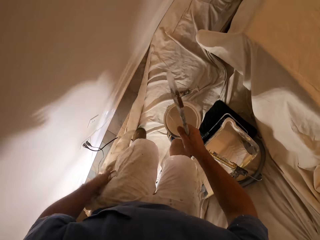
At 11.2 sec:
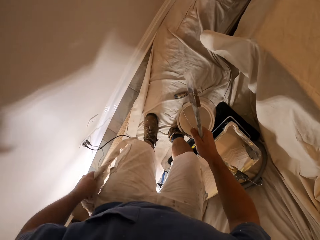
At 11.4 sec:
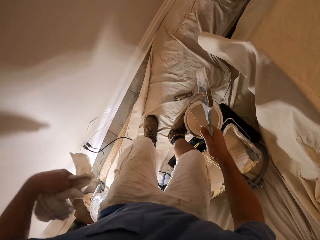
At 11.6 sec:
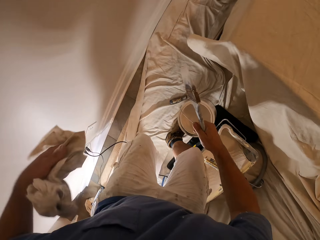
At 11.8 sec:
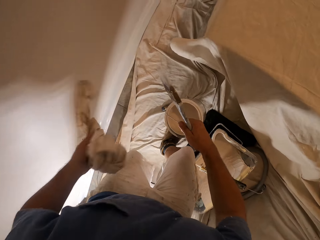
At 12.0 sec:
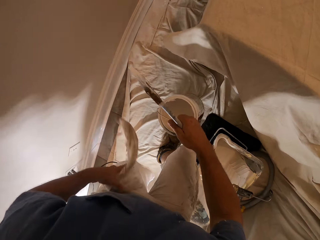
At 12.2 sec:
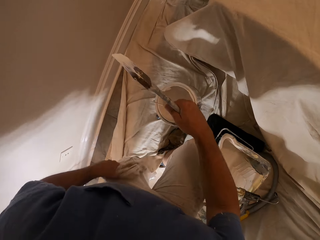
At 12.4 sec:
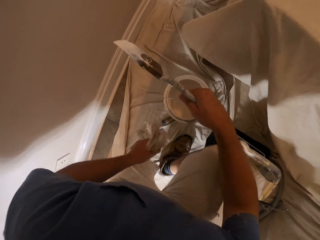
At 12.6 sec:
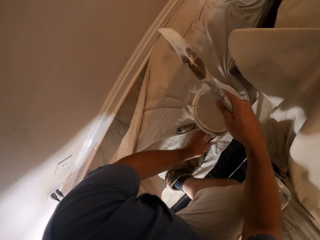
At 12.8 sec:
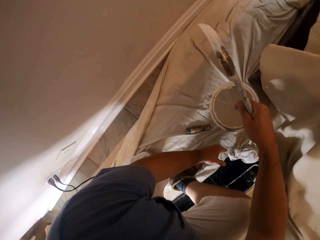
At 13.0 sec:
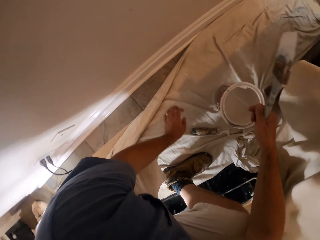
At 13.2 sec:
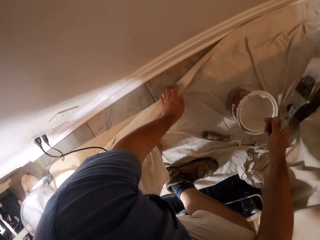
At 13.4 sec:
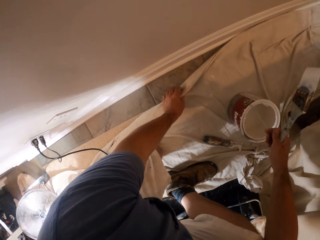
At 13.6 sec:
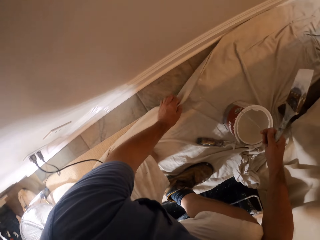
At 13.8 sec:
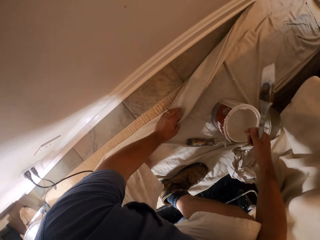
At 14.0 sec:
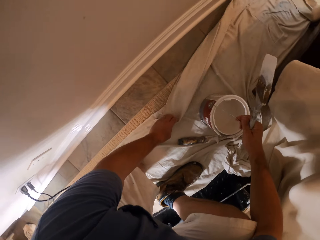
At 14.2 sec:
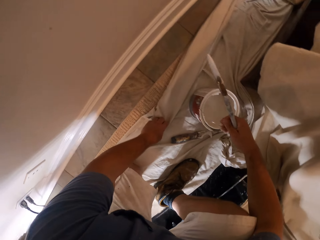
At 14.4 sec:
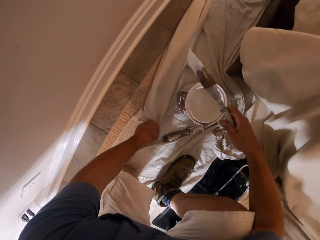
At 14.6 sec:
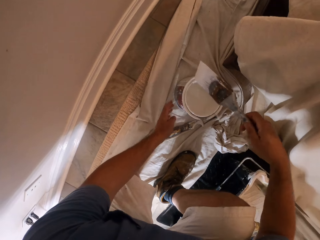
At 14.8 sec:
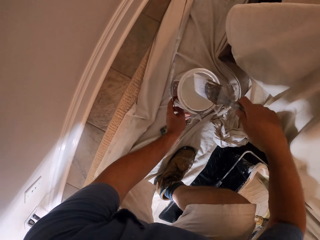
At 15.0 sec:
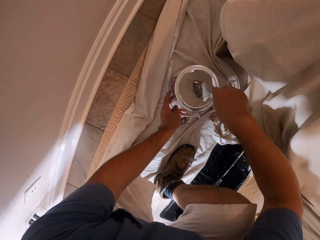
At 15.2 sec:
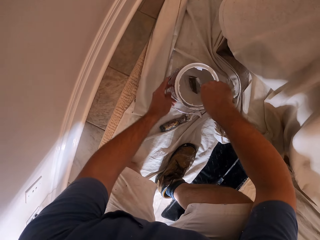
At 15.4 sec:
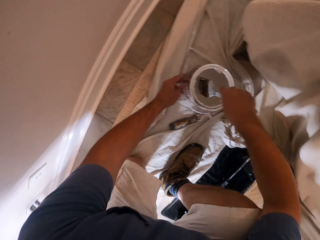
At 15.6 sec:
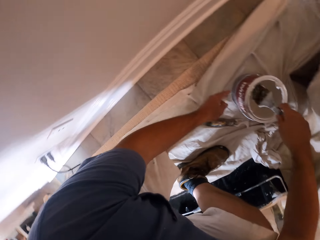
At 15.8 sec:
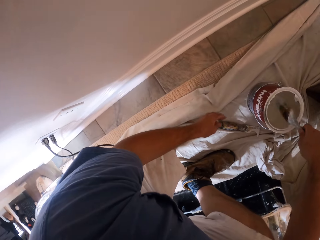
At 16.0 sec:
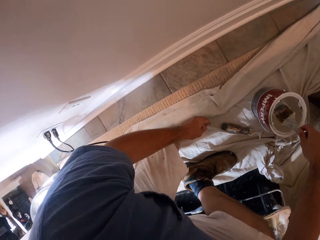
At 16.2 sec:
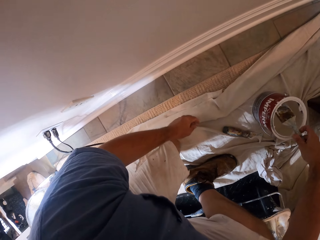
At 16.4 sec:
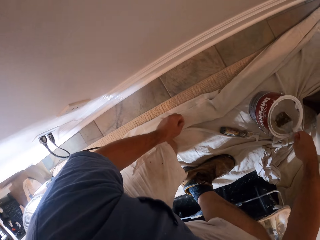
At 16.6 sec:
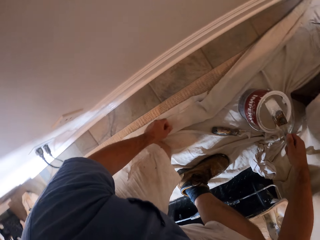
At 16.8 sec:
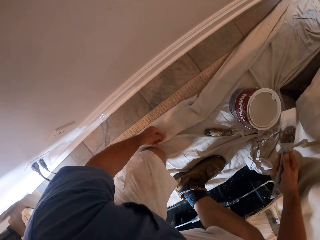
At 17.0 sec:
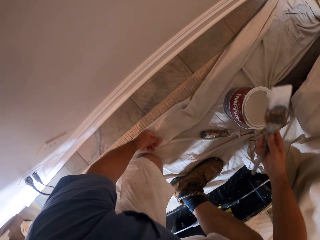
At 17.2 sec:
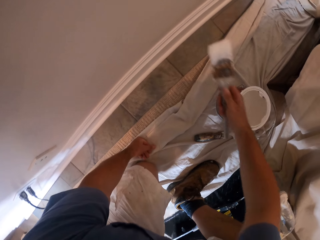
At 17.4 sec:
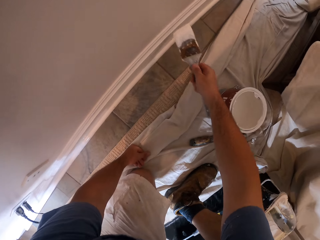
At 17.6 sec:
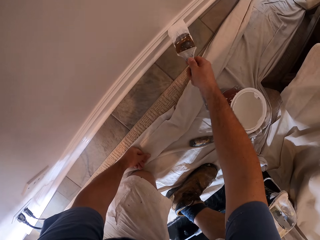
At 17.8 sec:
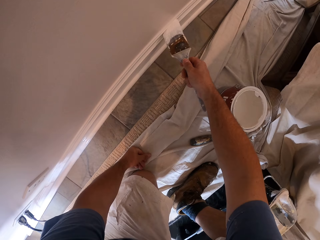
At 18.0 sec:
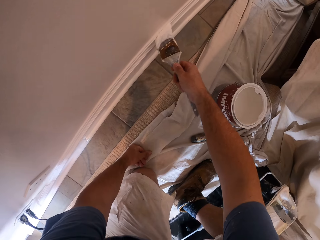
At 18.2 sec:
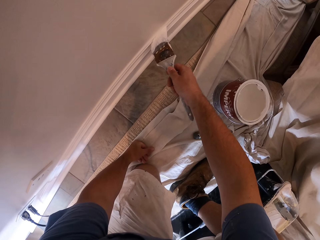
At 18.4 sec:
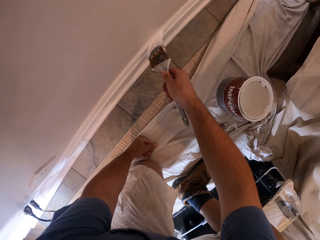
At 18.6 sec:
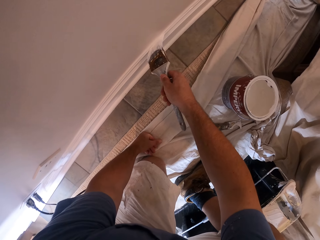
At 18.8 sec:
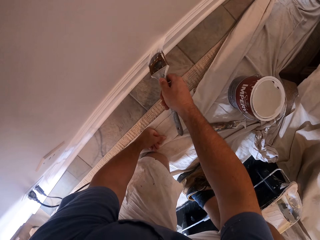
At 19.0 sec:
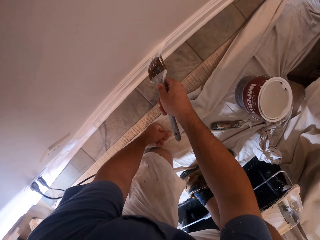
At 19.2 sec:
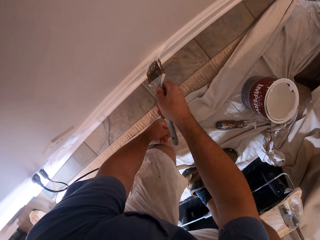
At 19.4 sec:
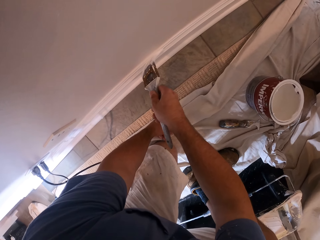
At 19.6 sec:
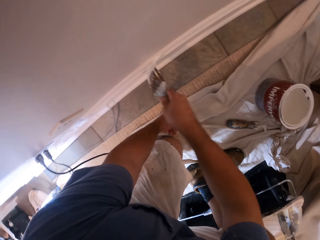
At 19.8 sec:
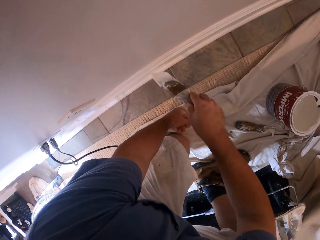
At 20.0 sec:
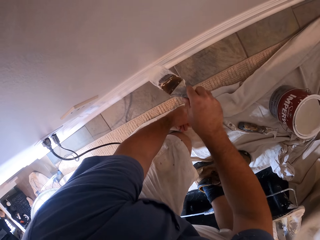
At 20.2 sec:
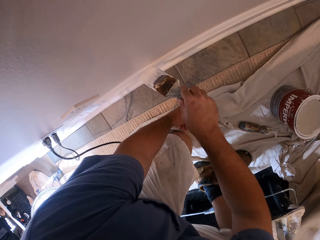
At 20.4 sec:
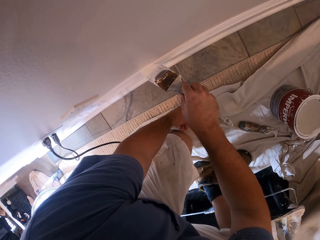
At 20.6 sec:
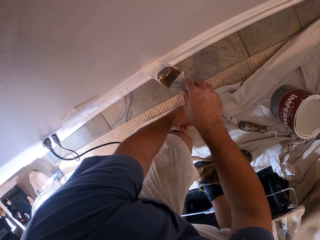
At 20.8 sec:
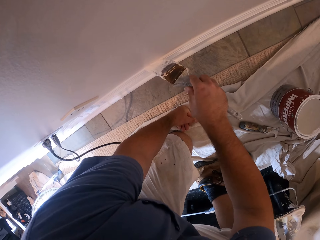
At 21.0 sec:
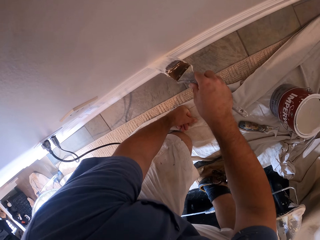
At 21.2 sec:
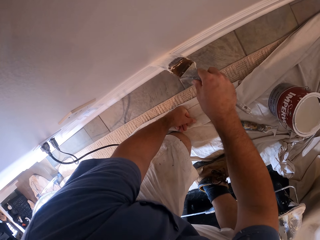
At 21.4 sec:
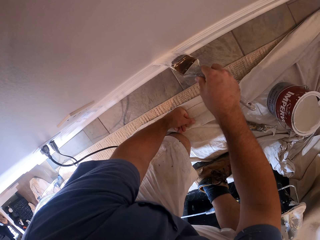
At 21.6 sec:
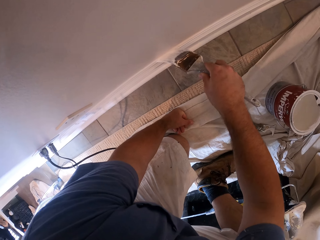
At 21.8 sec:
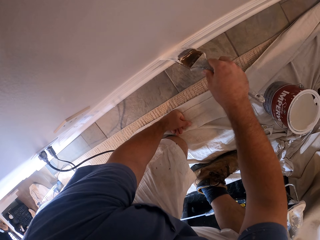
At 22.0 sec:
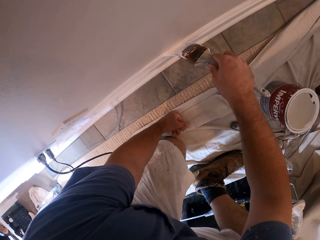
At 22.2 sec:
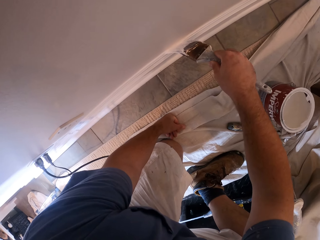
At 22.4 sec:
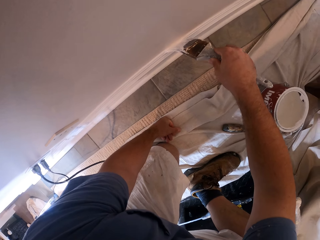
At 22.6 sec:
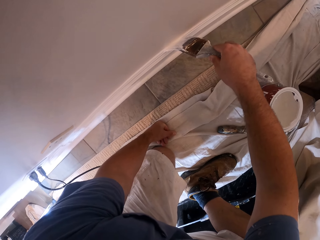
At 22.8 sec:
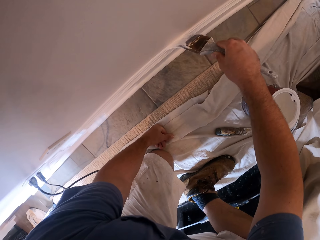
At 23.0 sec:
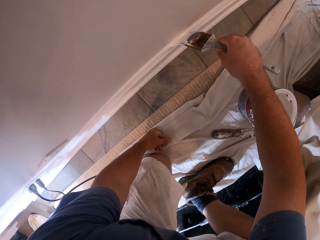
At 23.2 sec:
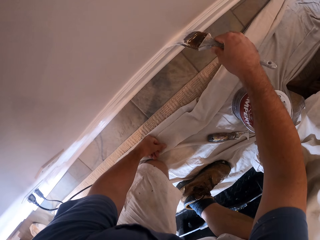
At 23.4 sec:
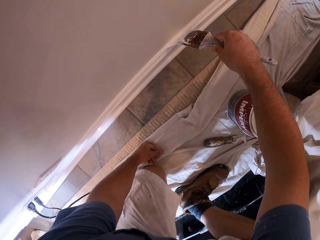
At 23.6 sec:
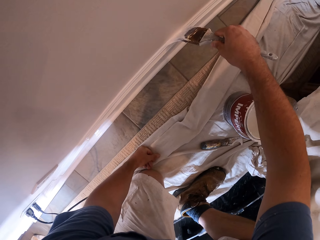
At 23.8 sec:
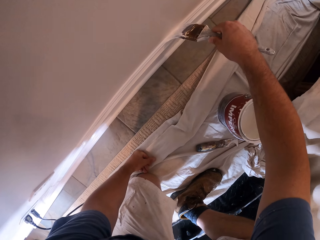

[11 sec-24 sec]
The camera wearer takes the towel from his pocket. He drops the towel on the floor. He pulls aside a rug covering a piece of wood. He dips the paint brush into the paint container. He paints the wall or the piece of wood with the paint brush.

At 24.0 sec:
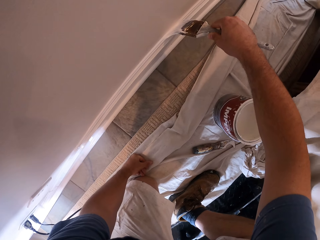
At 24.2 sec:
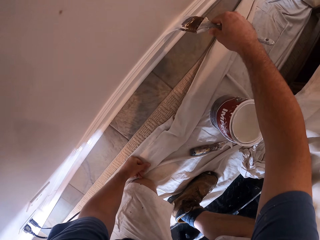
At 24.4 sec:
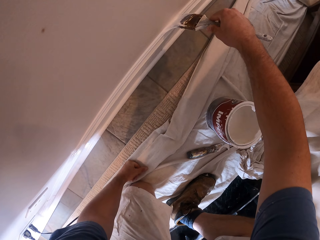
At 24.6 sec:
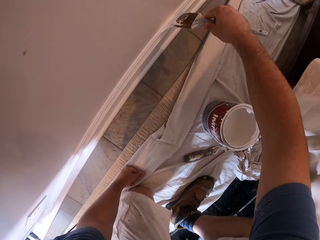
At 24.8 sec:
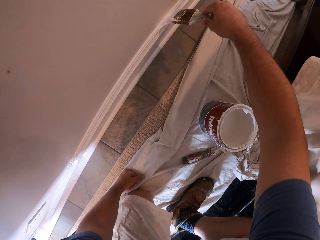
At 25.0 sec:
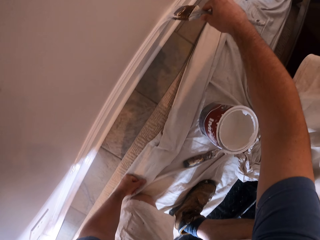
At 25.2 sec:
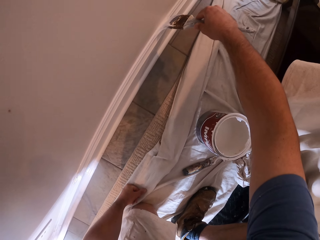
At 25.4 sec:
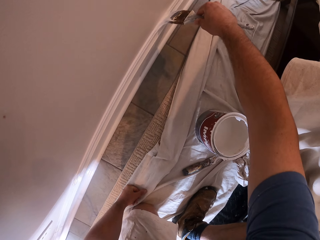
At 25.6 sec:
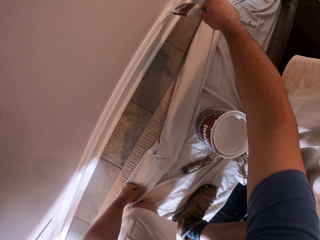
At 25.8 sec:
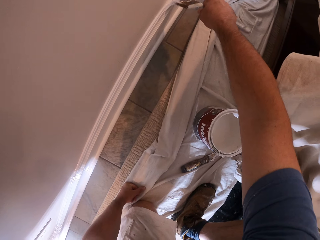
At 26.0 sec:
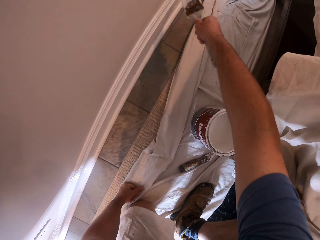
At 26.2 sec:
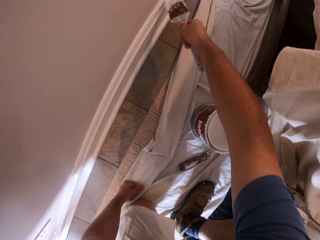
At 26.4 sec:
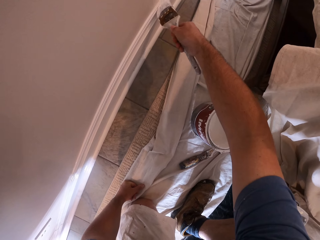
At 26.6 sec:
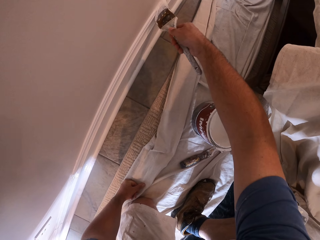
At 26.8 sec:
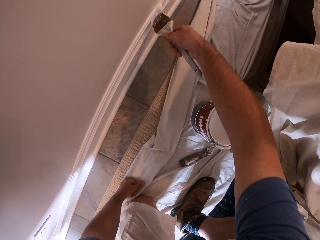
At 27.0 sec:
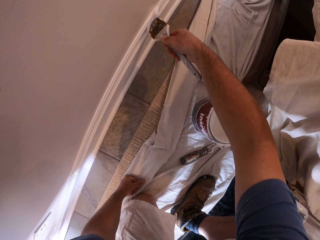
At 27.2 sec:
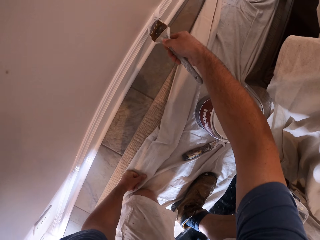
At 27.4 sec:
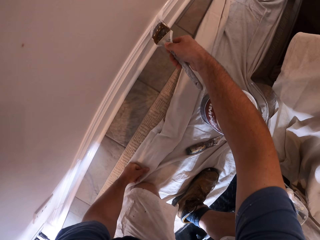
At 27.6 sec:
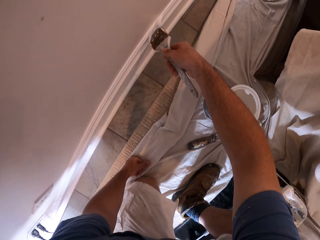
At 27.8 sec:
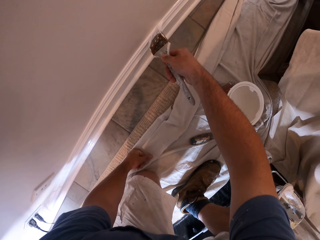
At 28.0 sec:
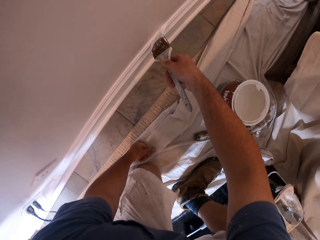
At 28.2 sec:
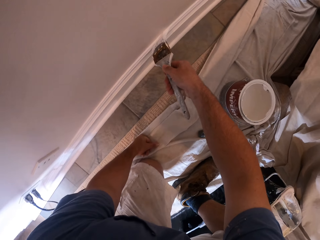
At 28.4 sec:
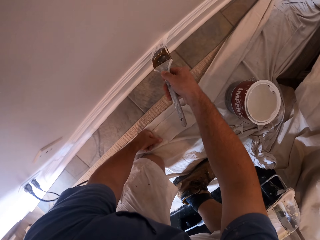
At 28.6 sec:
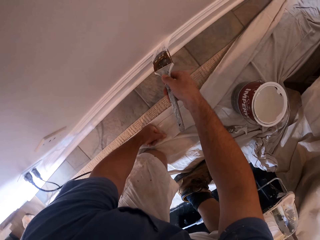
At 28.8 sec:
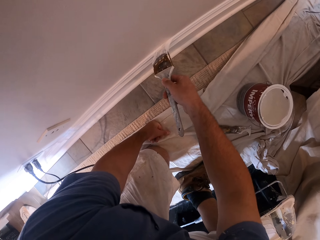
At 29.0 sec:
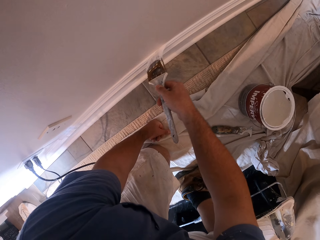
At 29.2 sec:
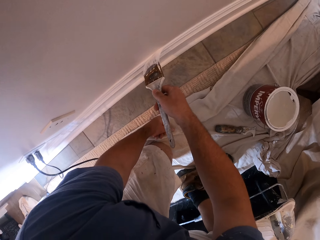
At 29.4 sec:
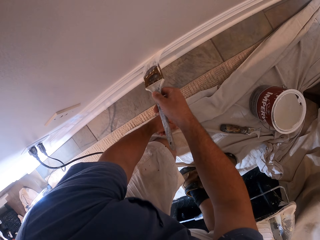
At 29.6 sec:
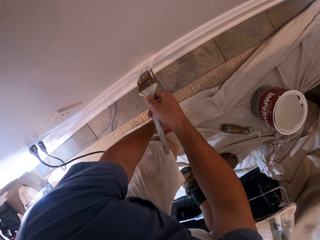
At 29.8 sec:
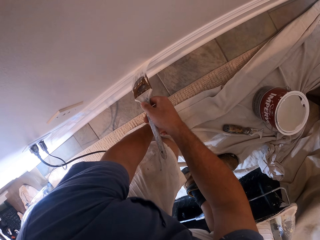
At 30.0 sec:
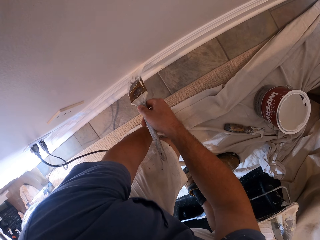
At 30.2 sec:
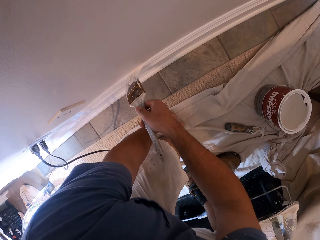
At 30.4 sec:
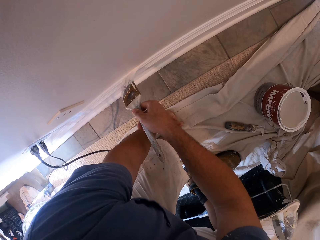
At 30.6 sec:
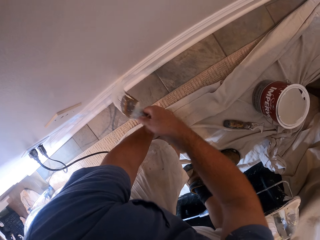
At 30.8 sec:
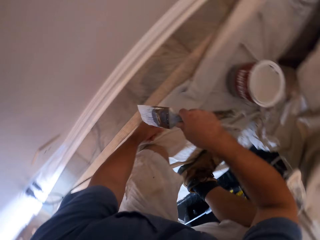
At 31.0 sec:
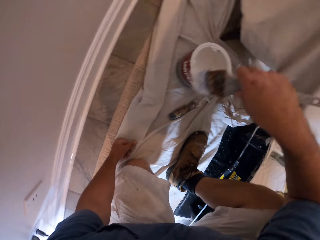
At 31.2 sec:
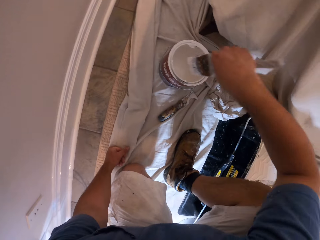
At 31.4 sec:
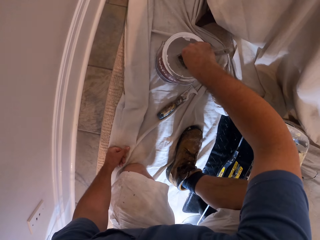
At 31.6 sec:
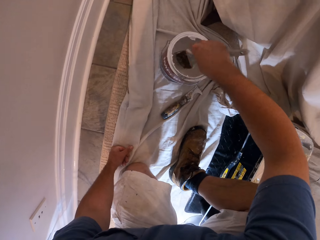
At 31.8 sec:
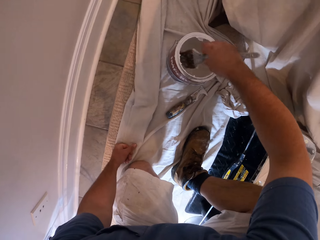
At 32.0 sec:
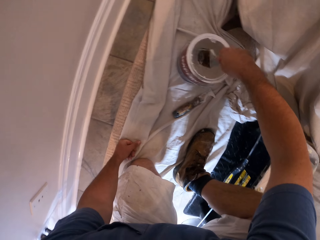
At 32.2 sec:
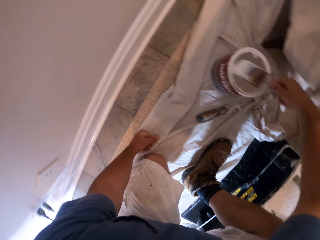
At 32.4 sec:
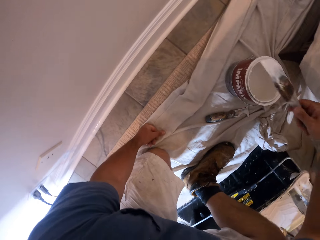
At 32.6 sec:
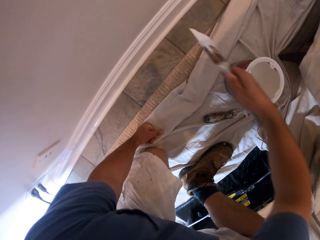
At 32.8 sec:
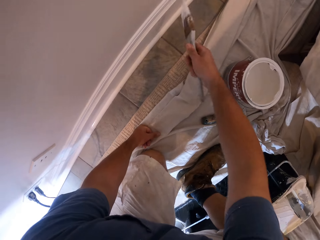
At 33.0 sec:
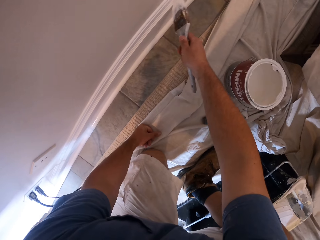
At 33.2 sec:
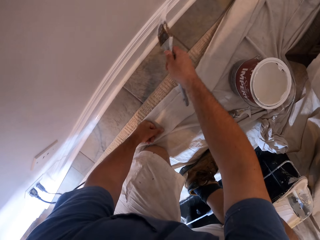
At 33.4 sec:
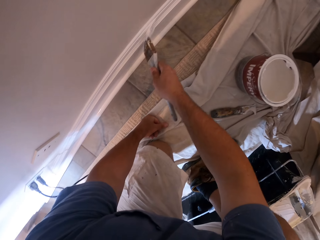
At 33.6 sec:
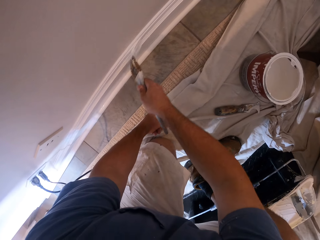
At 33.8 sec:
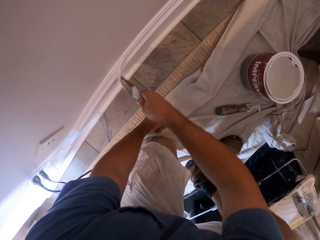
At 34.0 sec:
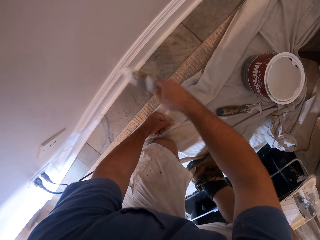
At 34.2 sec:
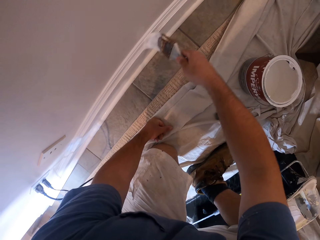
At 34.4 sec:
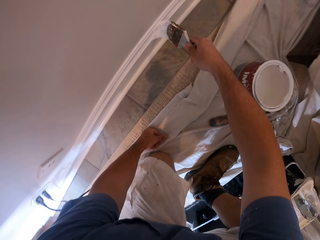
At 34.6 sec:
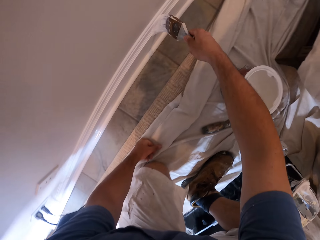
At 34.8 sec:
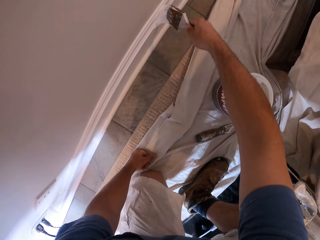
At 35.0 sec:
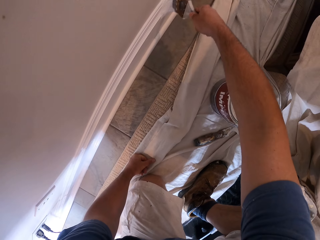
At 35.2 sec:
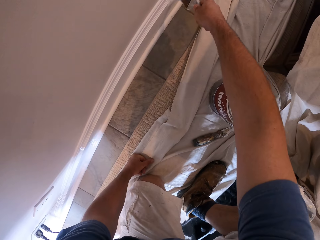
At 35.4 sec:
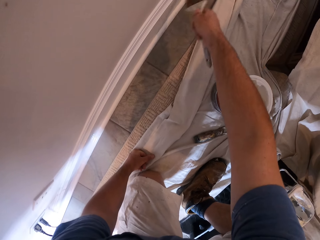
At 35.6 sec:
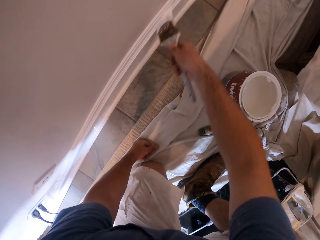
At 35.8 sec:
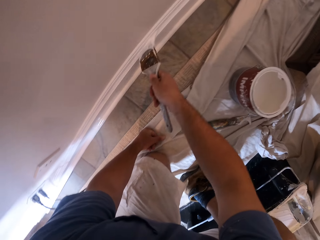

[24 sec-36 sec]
The camera wearer dips the painting brush into the tin containing the paint. They paint the wall or the piece of wood with the paint brush.
